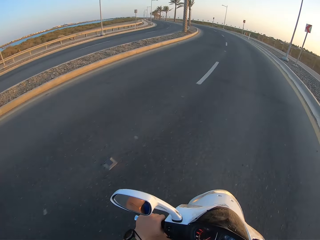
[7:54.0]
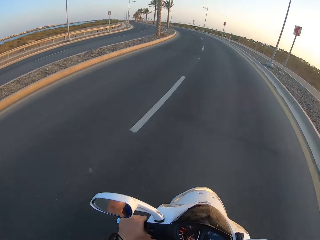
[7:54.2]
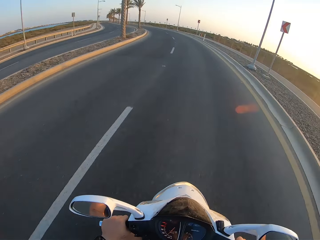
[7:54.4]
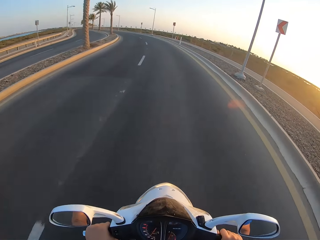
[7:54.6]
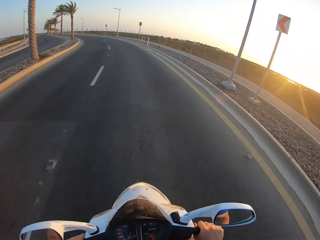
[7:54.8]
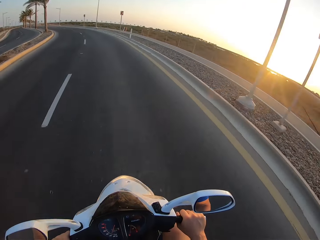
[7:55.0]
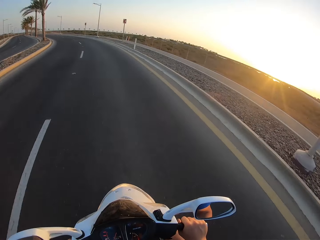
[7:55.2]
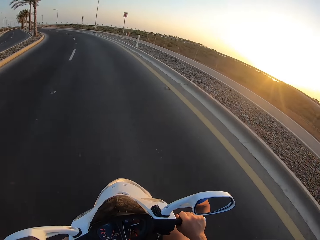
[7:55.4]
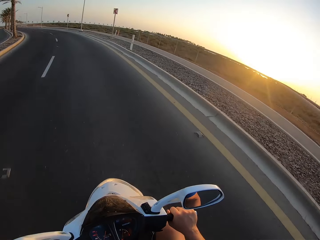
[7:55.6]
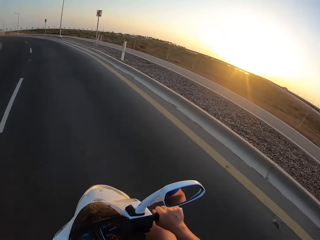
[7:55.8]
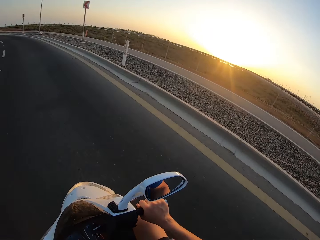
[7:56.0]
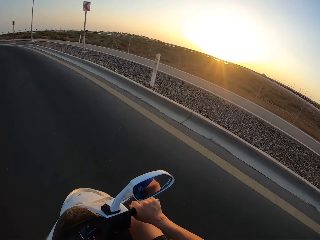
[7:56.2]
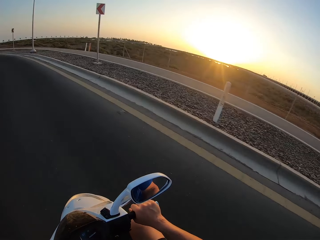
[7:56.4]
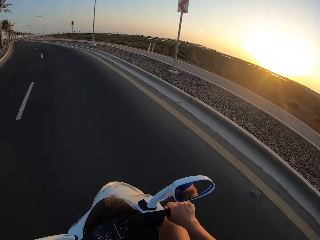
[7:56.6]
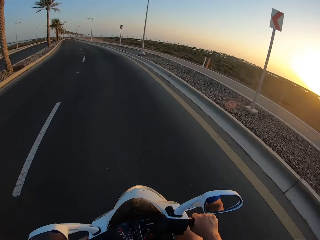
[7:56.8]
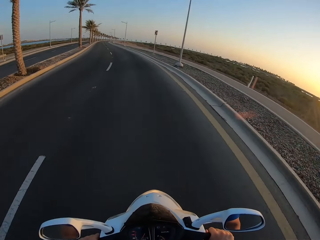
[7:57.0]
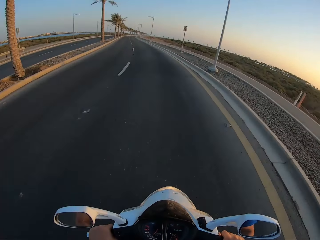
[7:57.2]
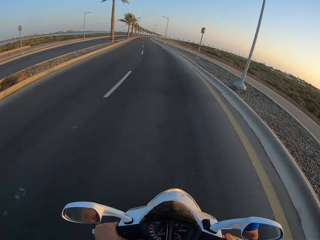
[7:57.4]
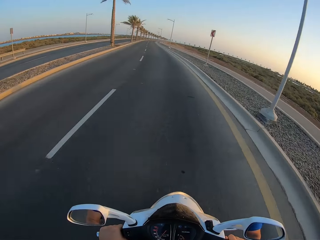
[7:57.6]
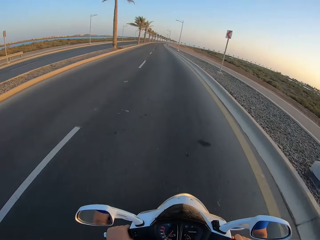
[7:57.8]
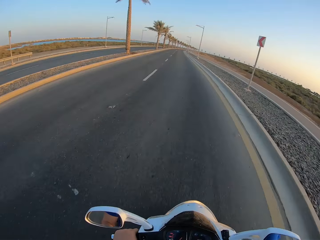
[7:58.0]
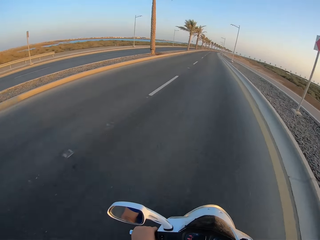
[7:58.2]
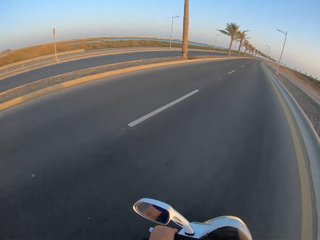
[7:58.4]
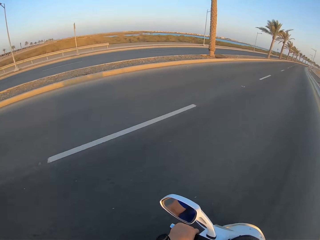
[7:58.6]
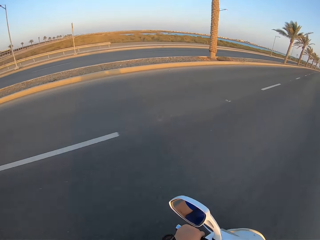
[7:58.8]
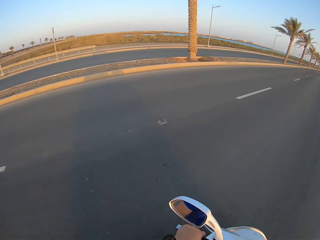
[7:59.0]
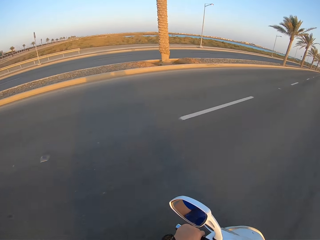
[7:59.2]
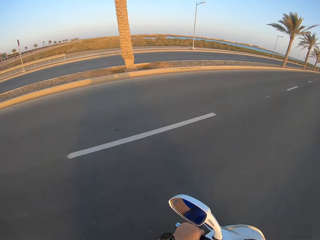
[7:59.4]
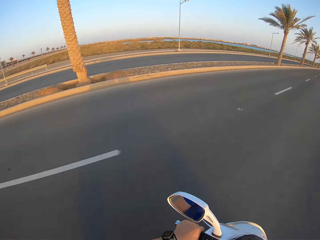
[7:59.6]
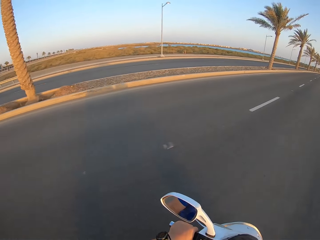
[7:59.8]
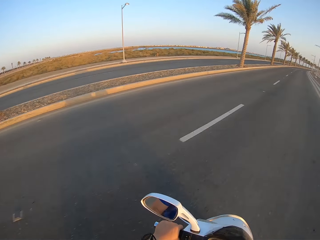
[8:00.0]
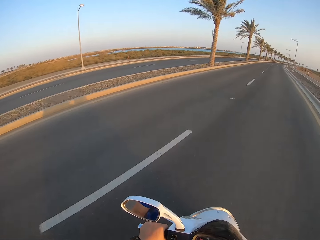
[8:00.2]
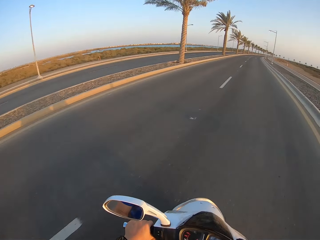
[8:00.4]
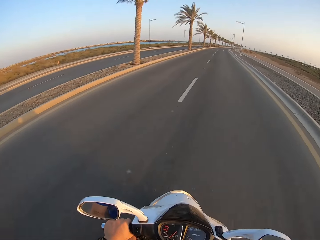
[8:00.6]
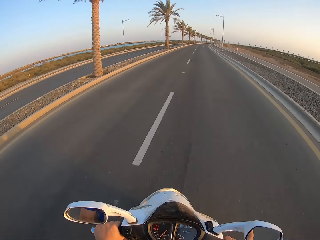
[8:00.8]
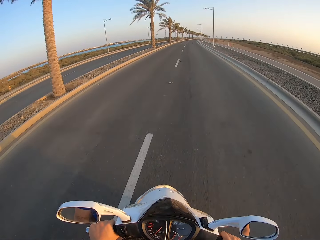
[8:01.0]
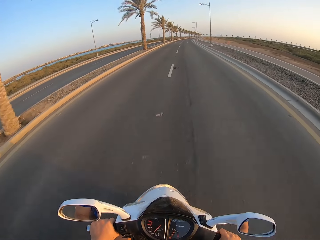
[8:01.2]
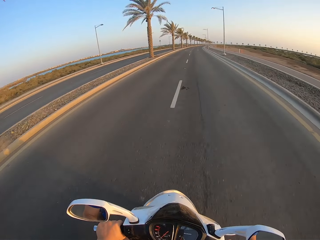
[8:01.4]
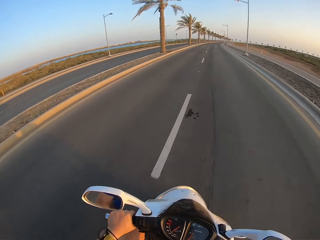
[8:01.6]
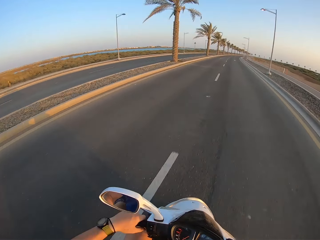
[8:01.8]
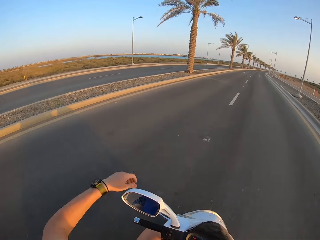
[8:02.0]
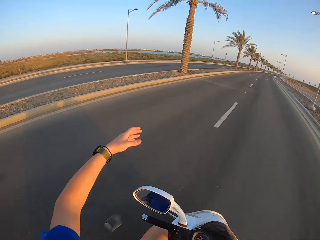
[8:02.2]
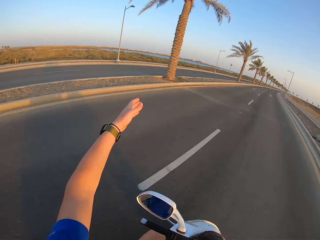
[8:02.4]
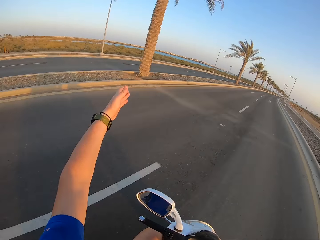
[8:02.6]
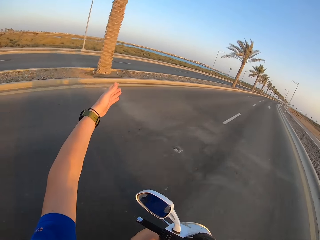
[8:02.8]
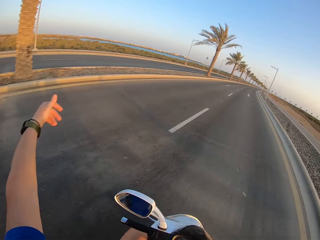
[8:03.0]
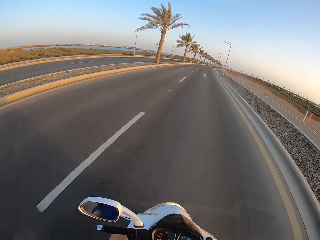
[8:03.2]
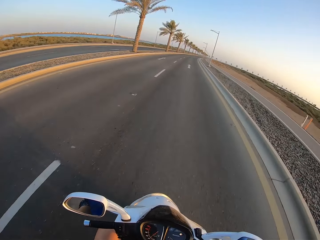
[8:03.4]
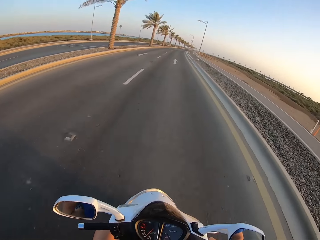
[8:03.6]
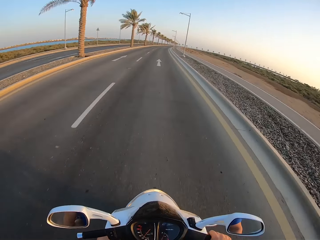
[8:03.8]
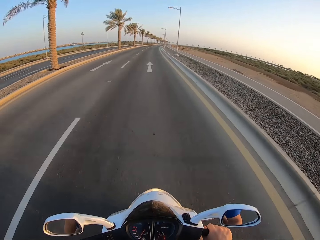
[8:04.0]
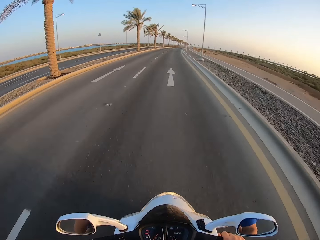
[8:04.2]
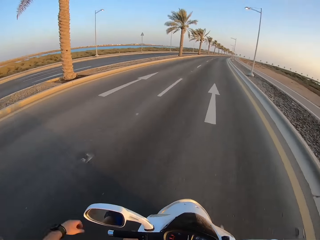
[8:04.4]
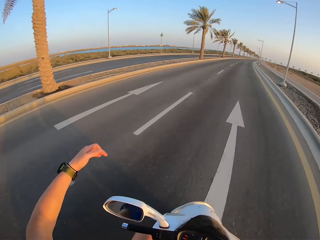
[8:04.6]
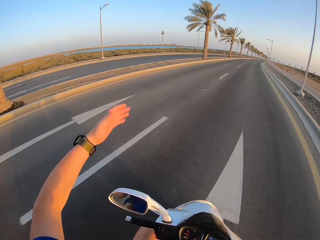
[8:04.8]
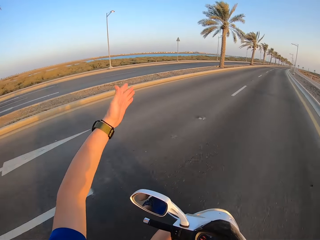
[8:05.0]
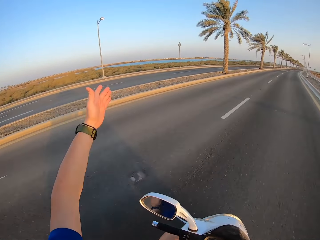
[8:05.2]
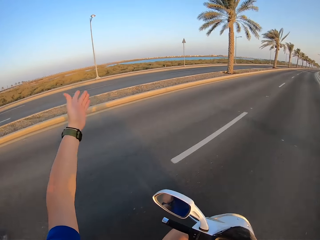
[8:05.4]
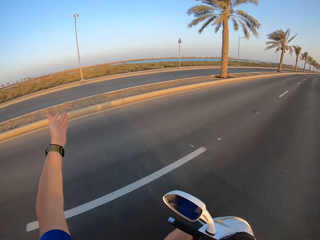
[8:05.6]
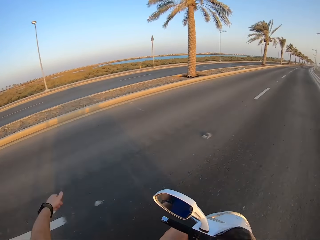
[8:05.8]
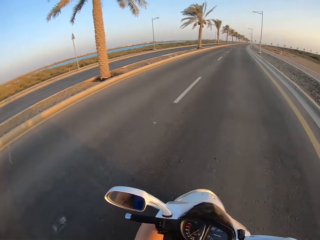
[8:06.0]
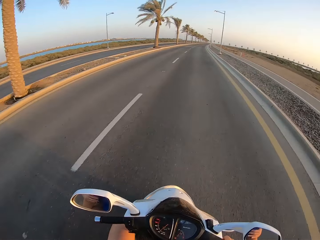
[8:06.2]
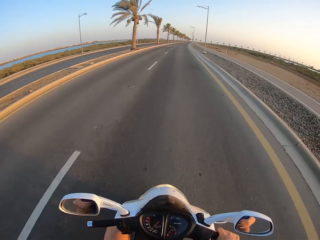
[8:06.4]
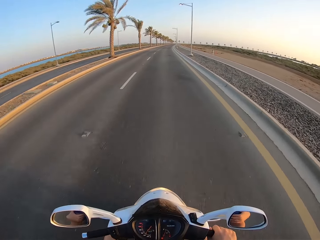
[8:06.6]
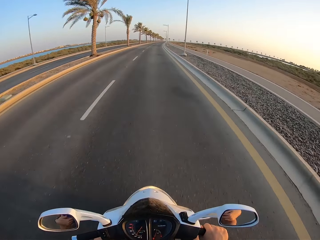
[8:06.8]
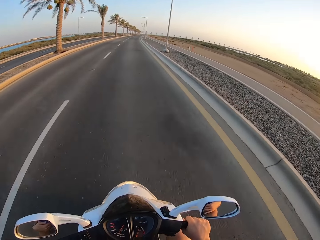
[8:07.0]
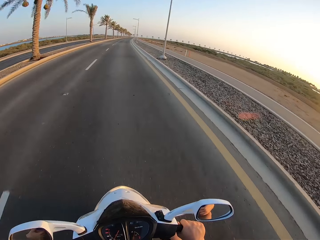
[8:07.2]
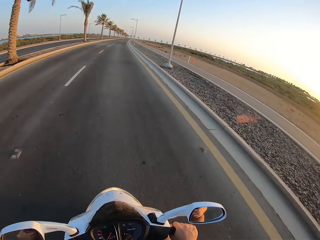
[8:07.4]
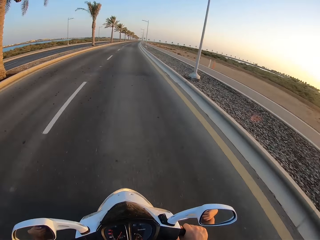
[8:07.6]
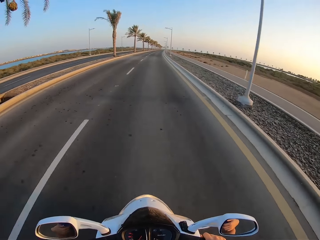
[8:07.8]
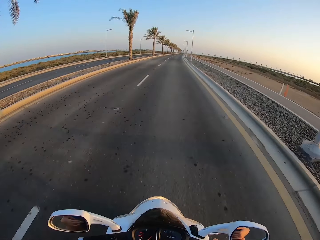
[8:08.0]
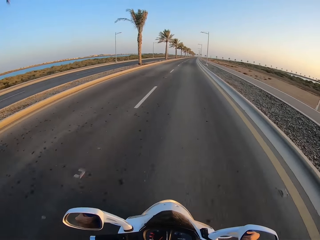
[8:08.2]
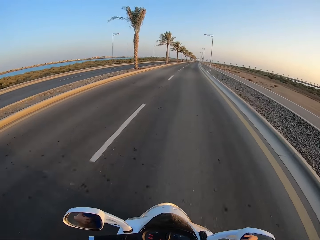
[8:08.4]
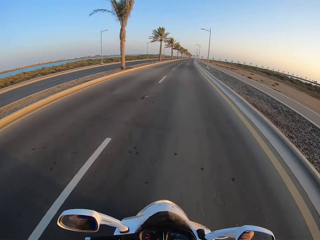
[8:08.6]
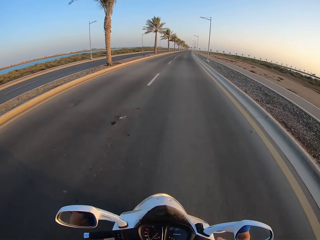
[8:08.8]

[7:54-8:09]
The camera wearer explains to a person with the hand. They move the hand, ride the motorbike and move the hand. They explain to the person with the hand. They ride the motorbike on the road.

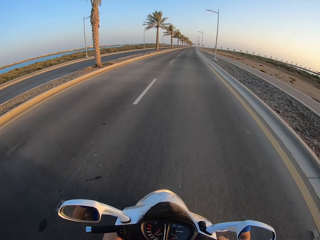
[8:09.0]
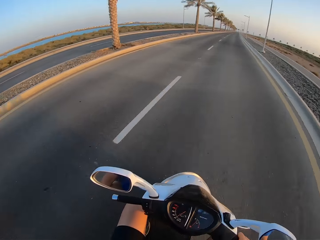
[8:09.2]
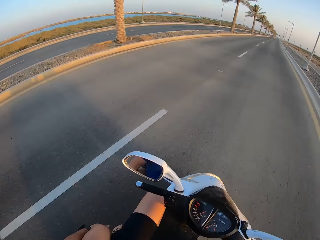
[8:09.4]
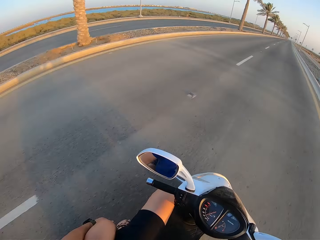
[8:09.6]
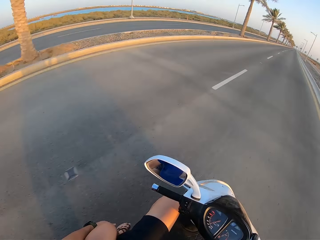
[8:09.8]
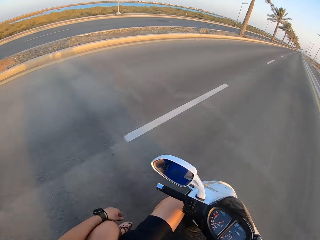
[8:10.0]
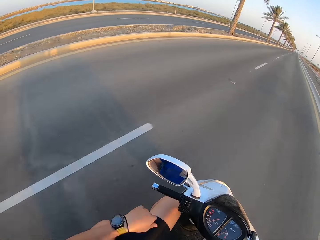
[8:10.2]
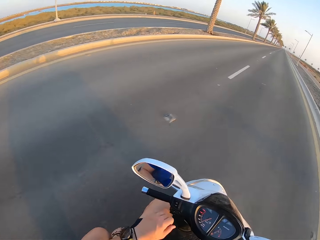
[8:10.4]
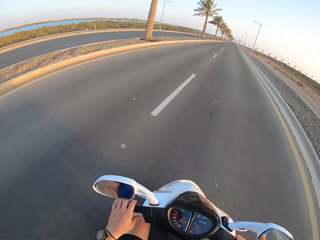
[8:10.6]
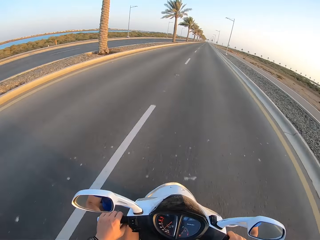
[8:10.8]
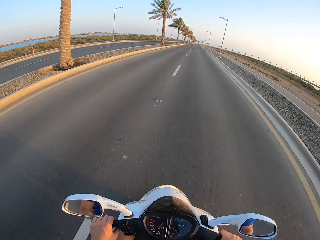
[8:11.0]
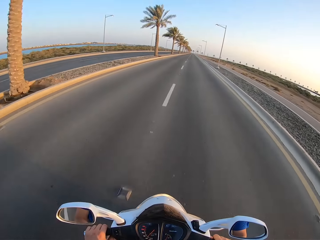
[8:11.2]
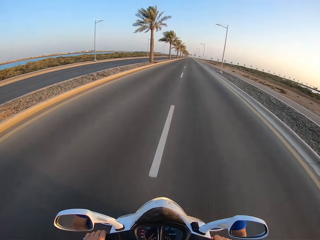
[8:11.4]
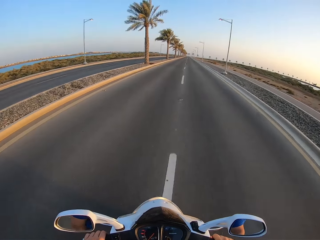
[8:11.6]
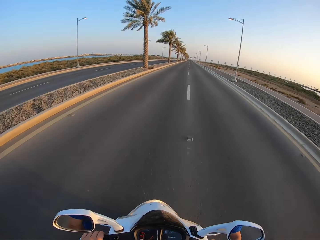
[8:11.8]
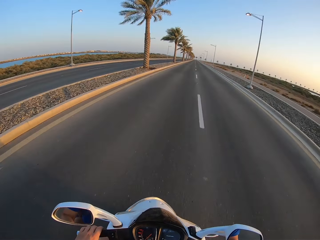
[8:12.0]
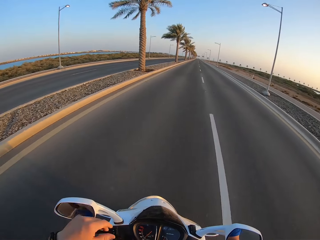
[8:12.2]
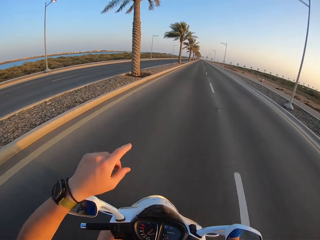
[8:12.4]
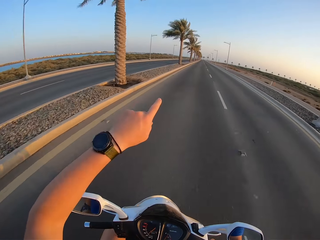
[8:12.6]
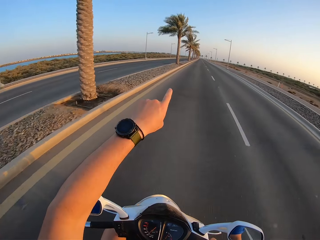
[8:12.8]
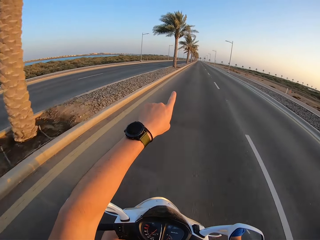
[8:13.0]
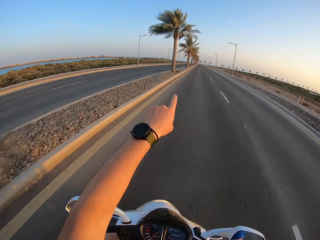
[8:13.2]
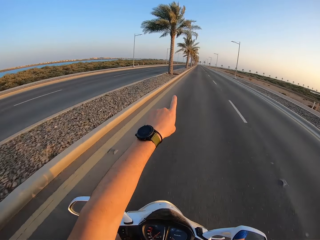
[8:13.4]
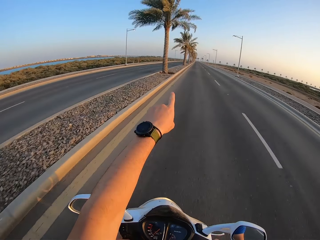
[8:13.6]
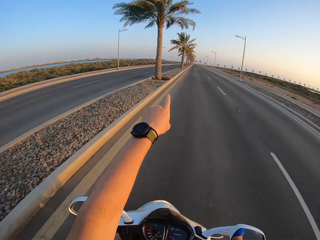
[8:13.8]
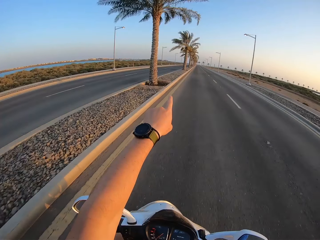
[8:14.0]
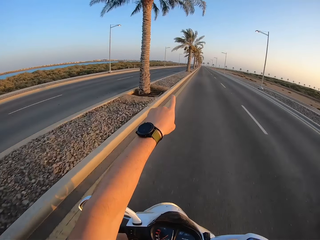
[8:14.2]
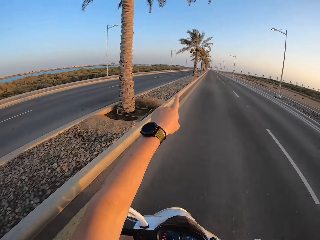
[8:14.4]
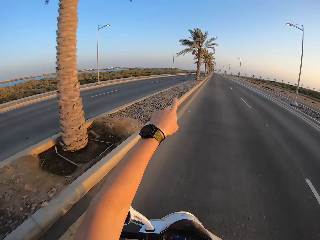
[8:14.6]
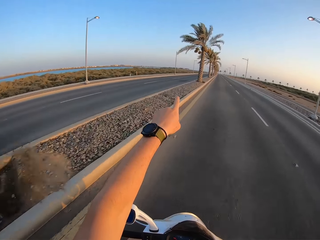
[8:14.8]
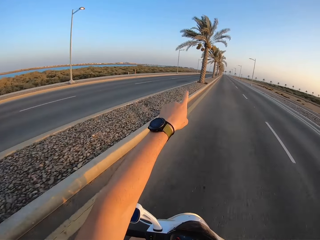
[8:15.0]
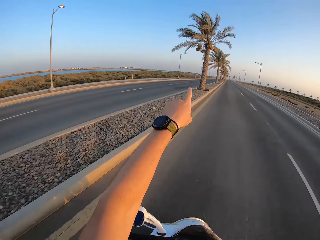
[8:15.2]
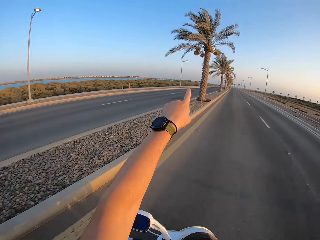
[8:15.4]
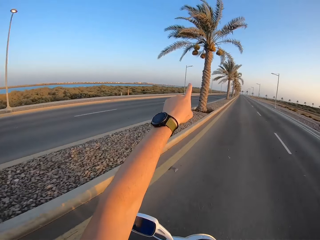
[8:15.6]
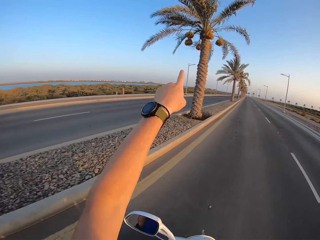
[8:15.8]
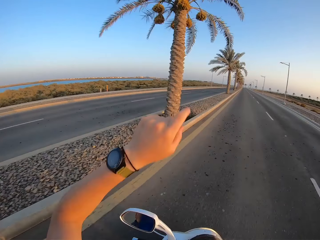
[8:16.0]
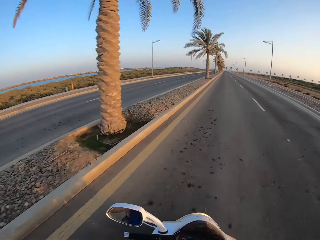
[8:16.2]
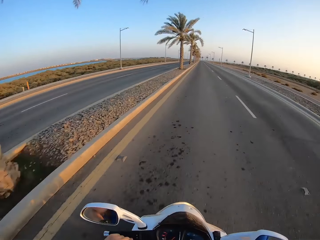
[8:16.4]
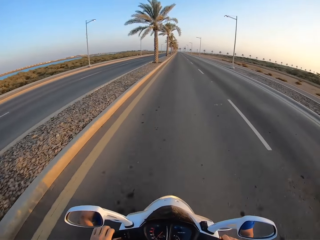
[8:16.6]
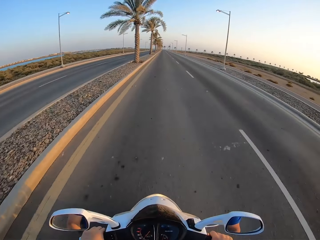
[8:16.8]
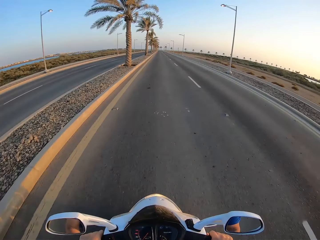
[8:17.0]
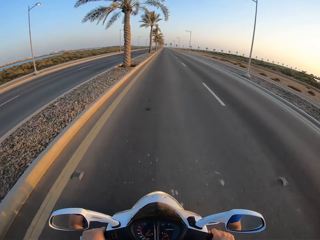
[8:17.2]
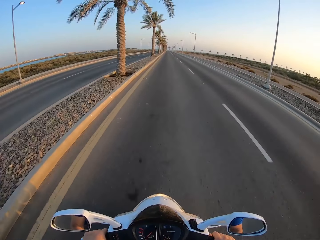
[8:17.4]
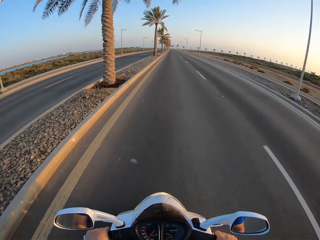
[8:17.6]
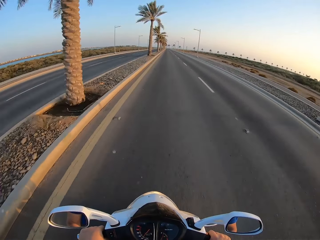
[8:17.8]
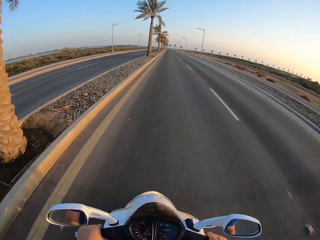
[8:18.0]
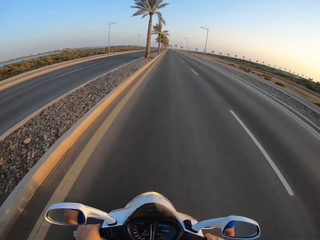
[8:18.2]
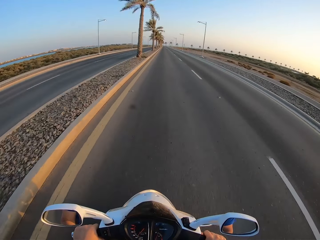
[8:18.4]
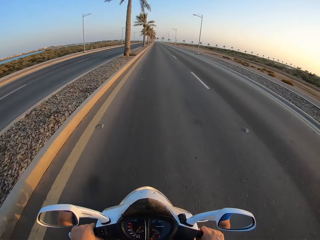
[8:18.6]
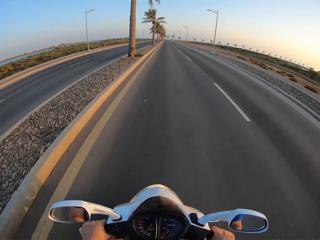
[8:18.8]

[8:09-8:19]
The camera wearer puts the hand on the motorbike handle. They ride the motorbike. They point with the finger. They explain to a person with the hand. They ride the motorbike. They move the hand. They ride the motorbike on the road.
